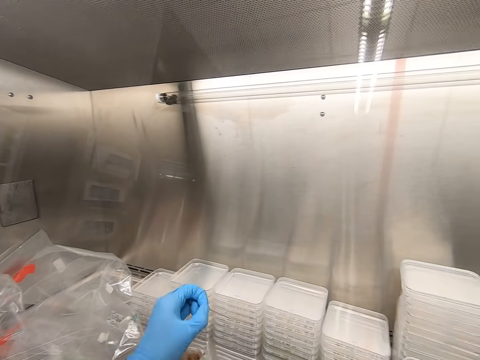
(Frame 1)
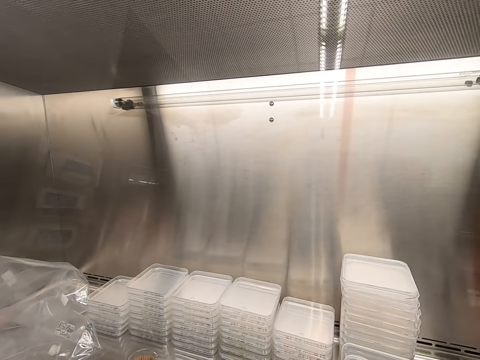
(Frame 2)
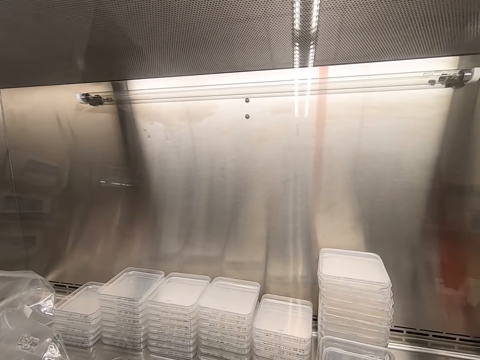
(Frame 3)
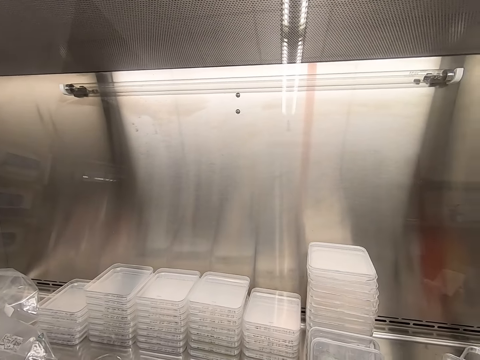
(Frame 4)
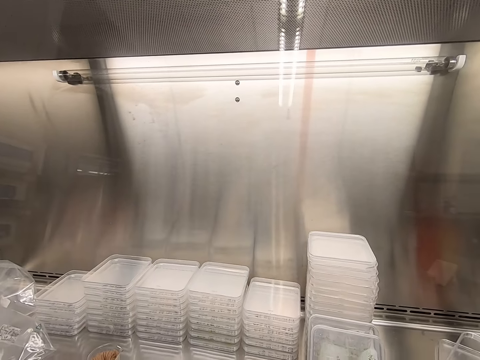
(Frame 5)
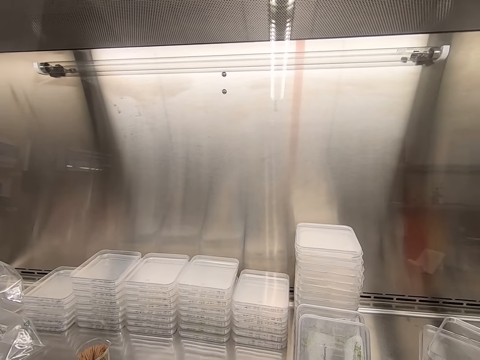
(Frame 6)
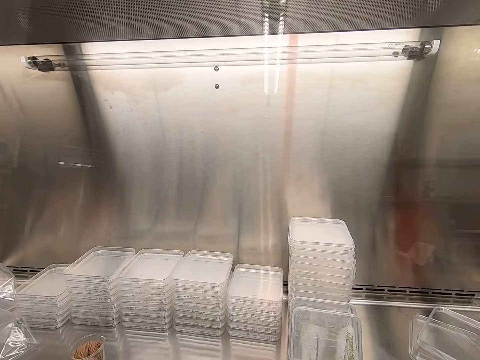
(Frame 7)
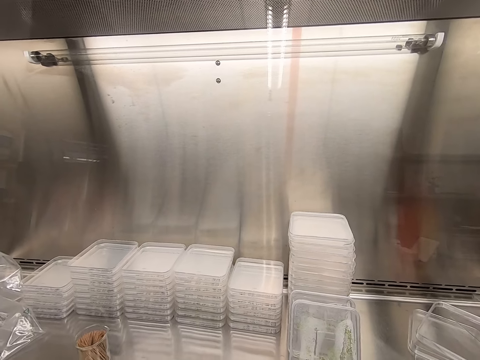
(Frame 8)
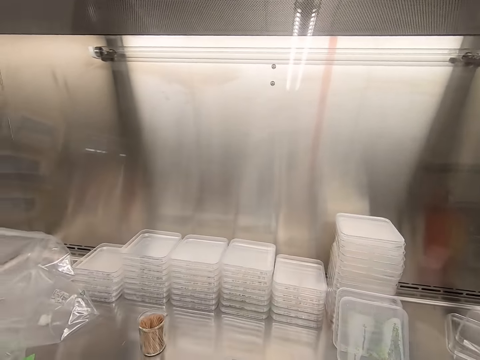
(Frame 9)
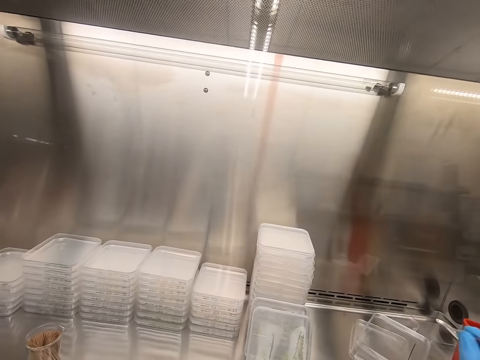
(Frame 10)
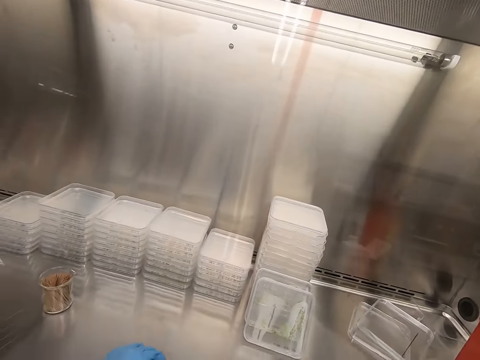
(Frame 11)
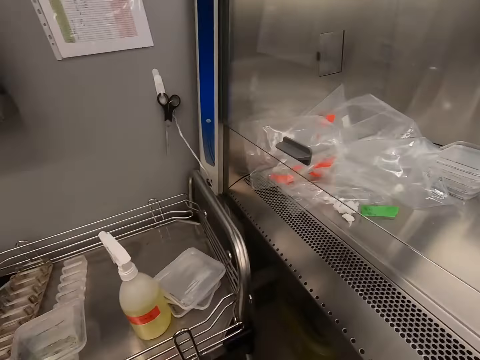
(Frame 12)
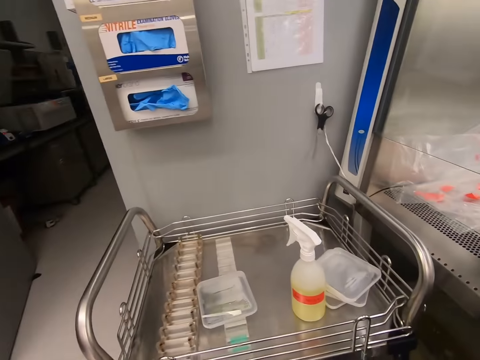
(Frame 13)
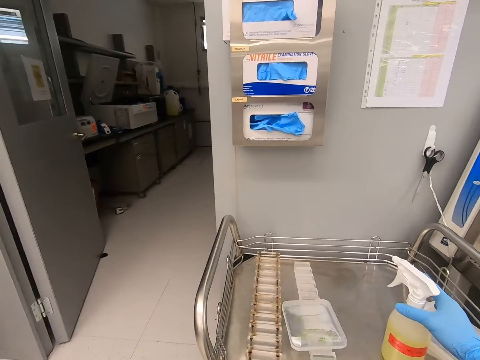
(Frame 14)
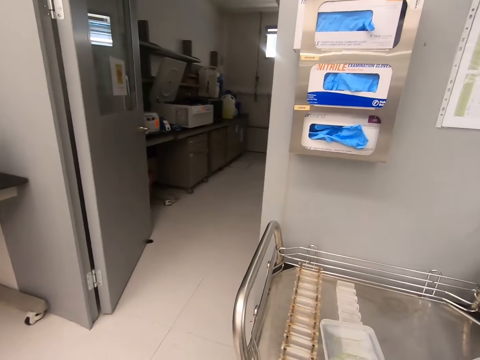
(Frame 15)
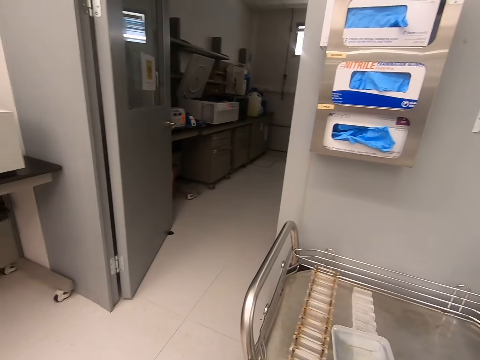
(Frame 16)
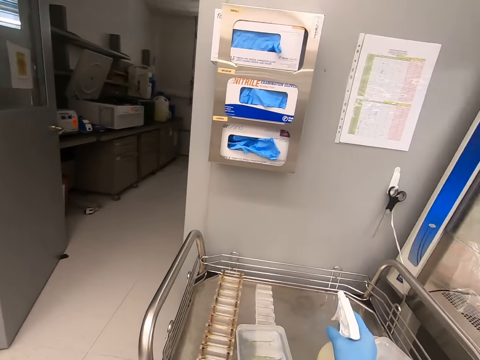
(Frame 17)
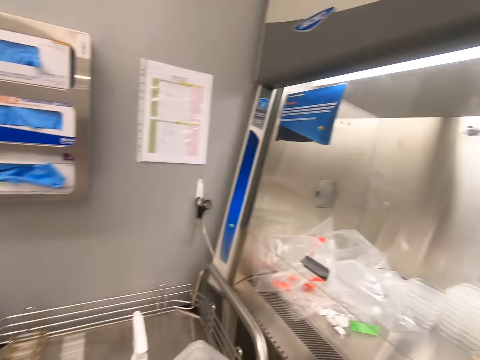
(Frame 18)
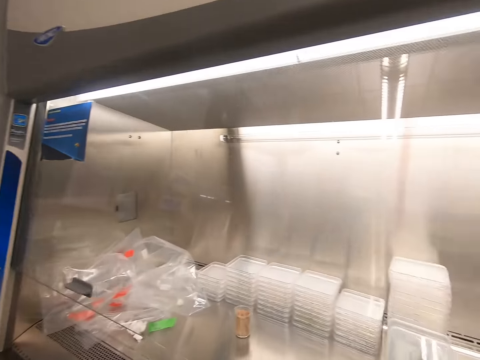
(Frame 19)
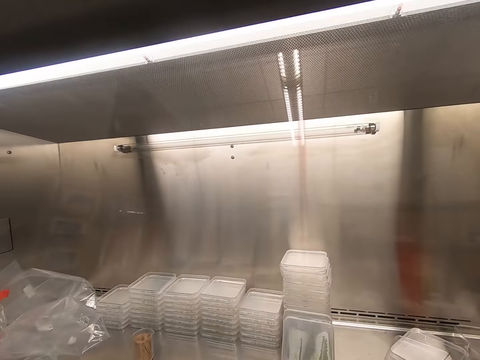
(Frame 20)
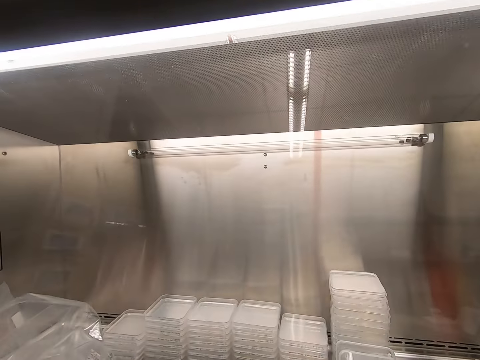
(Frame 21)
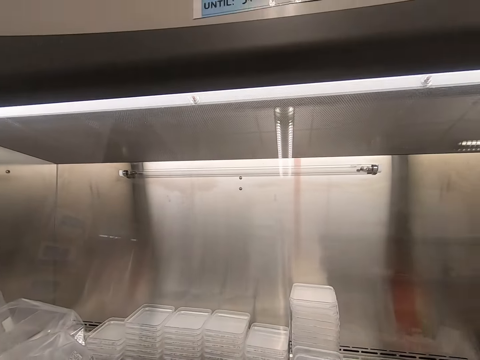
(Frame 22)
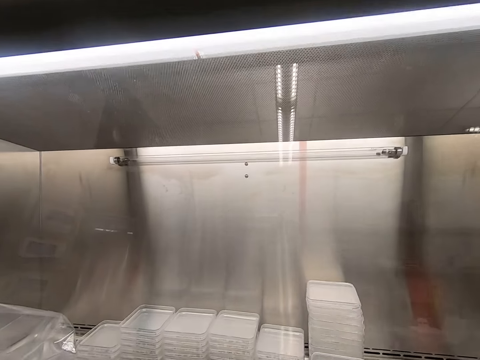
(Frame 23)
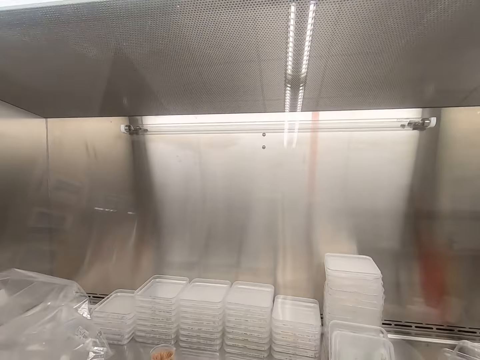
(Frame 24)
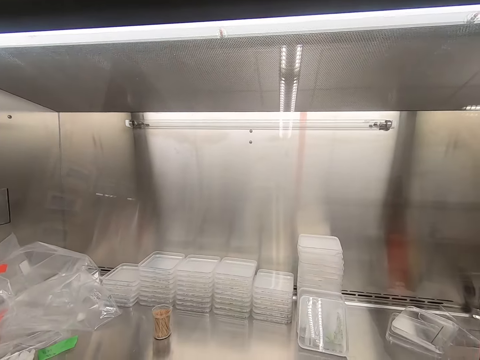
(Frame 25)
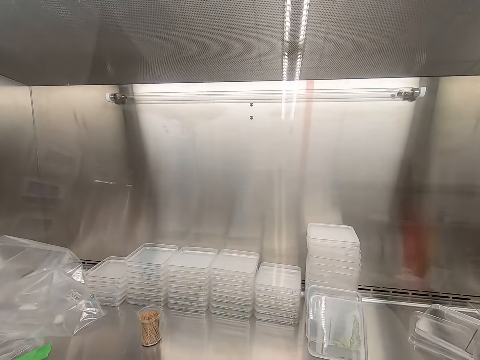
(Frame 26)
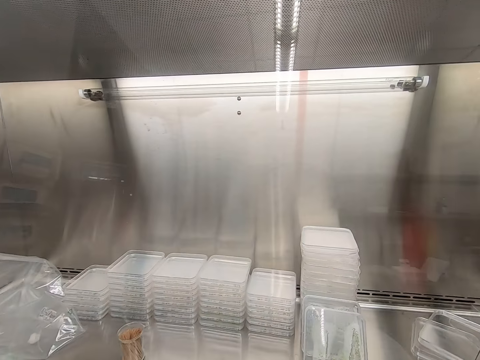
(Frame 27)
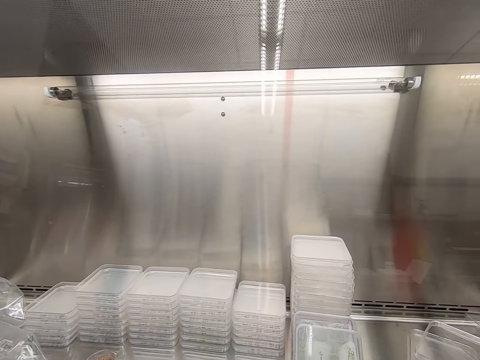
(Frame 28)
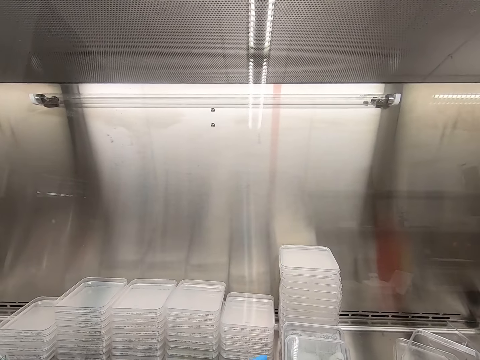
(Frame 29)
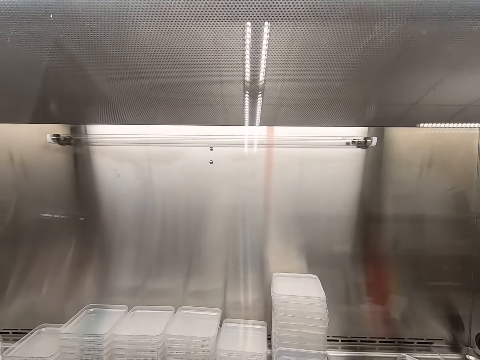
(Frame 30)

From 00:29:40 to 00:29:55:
The camera wearer picks up a bottle of something, a sprayer container. They place the bottle on the tray of the stand. They turn towards the steel bench. They look at the plastic flat tins on the steel bench.

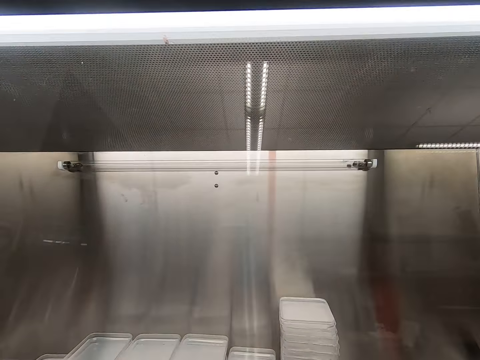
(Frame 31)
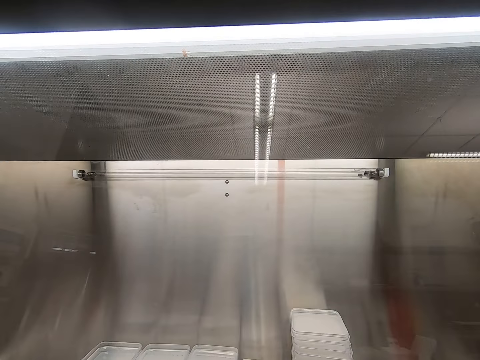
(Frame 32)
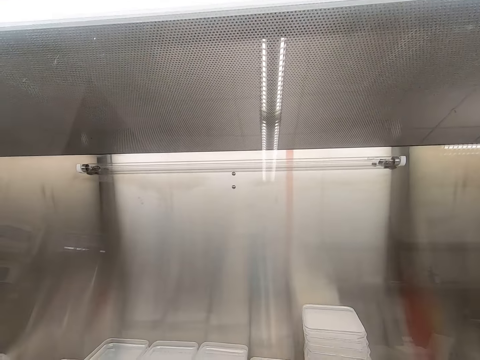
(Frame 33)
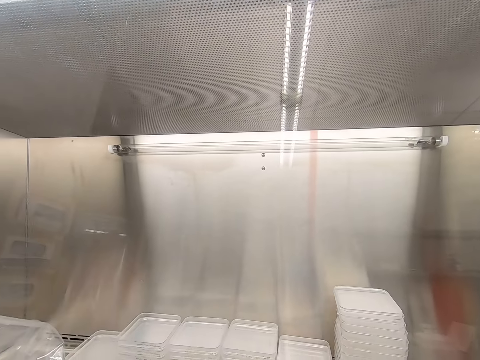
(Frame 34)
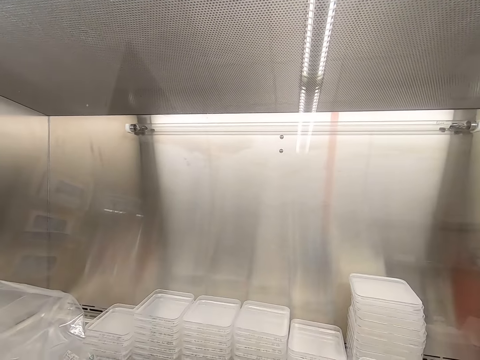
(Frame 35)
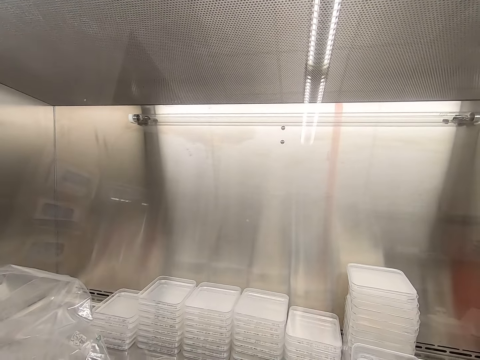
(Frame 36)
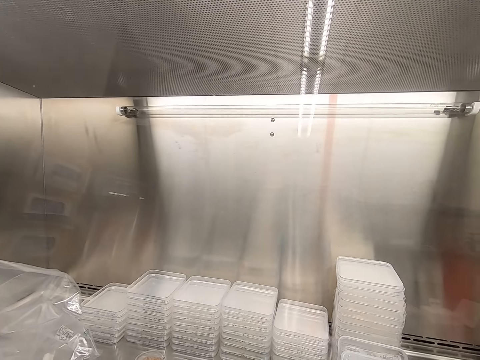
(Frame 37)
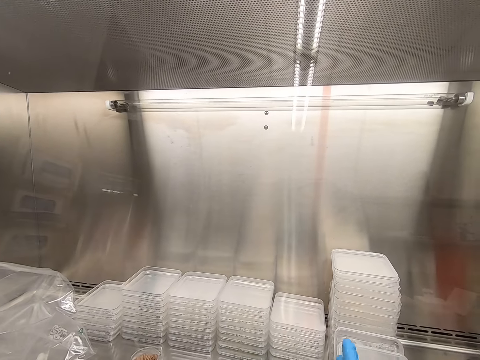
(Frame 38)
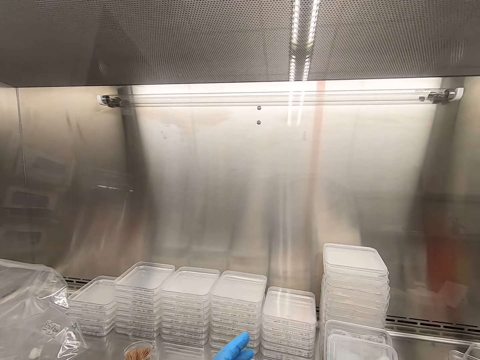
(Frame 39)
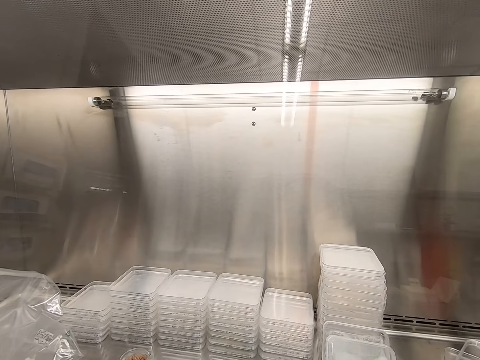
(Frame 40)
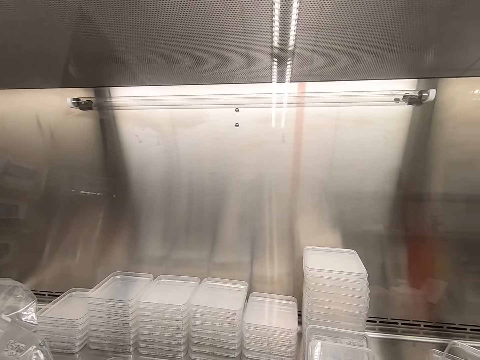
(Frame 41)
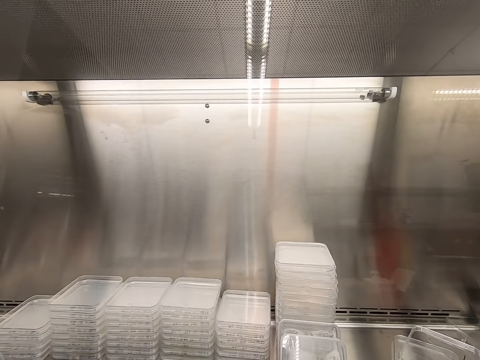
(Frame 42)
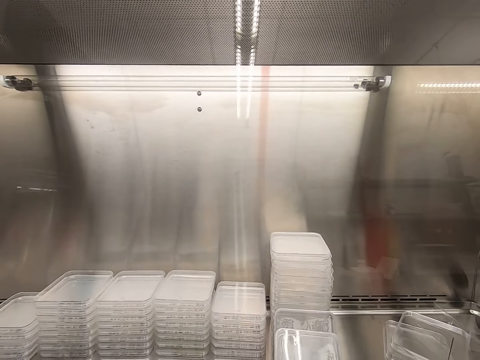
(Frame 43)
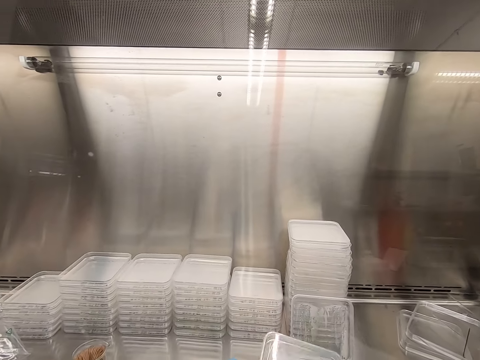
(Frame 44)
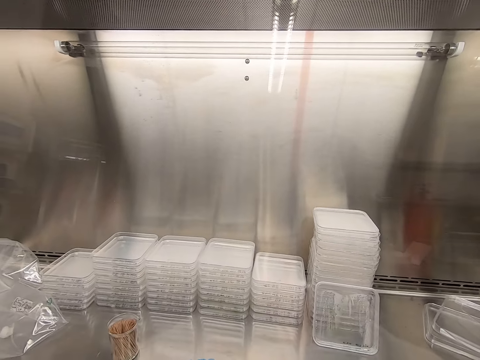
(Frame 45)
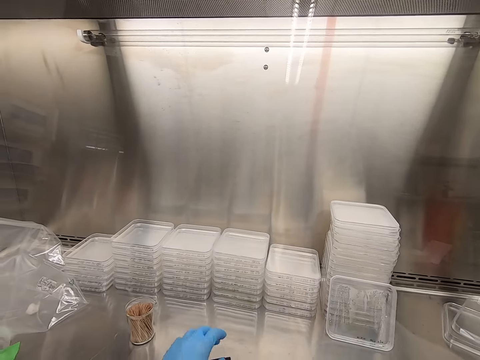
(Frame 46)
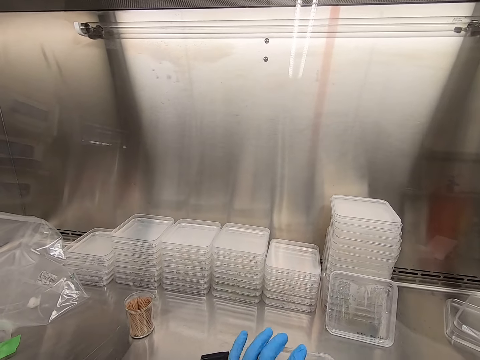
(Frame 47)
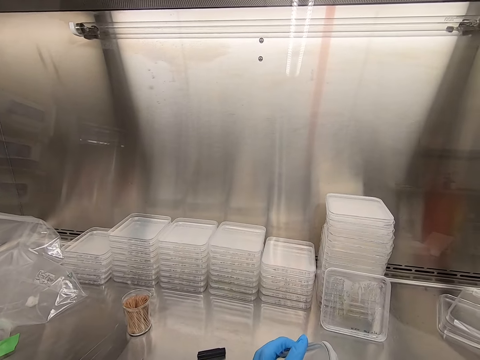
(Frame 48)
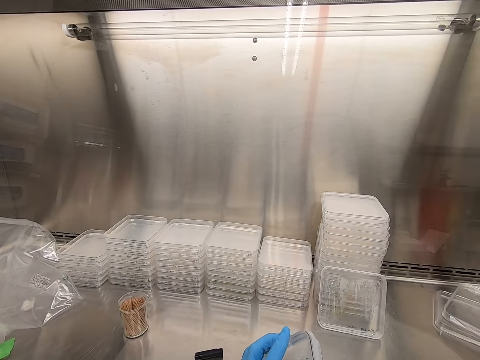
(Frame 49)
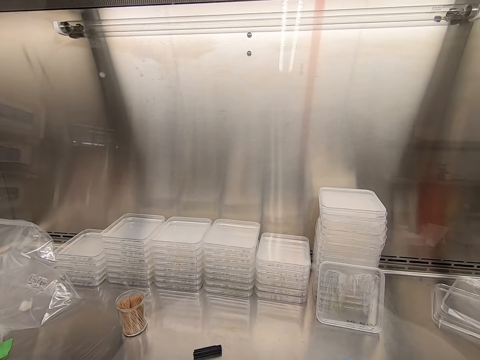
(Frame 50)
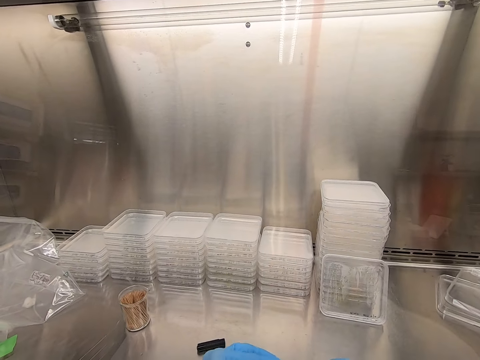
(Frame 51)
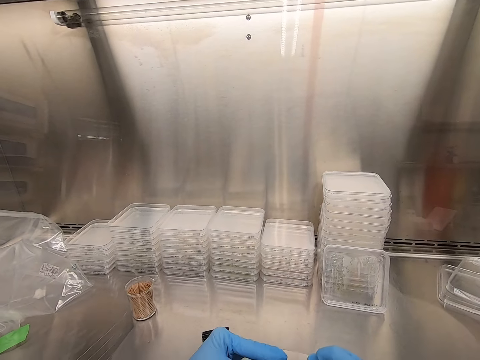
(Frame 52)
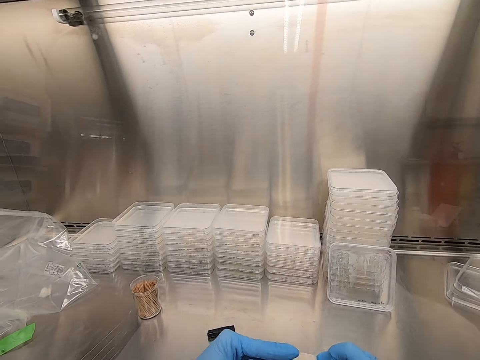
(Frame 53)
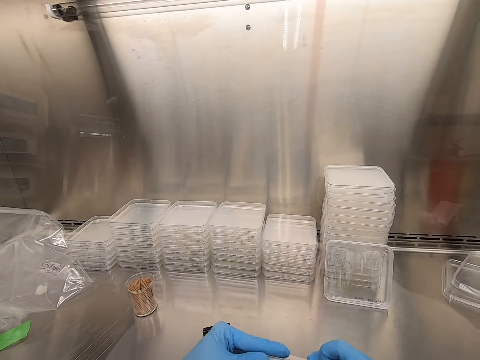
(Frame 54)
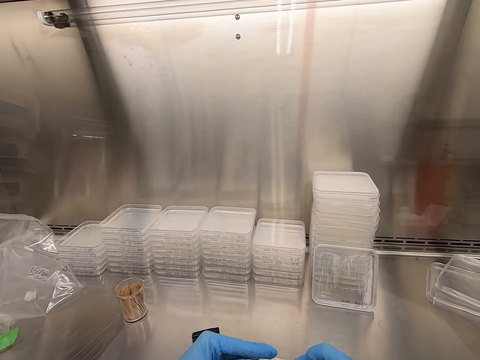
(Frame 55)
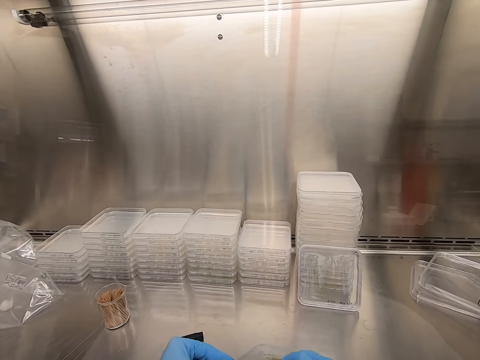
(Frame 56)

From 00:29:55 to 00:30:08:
The camera wearer picks up a plastic flat tin.
